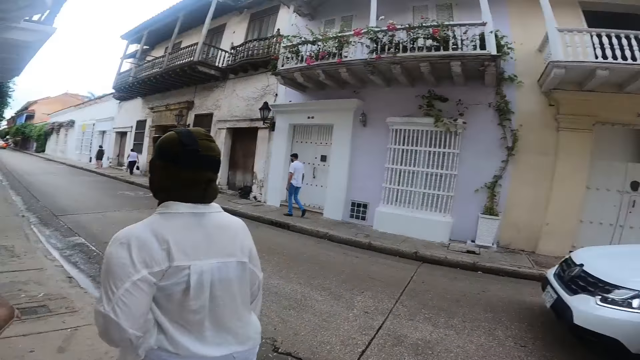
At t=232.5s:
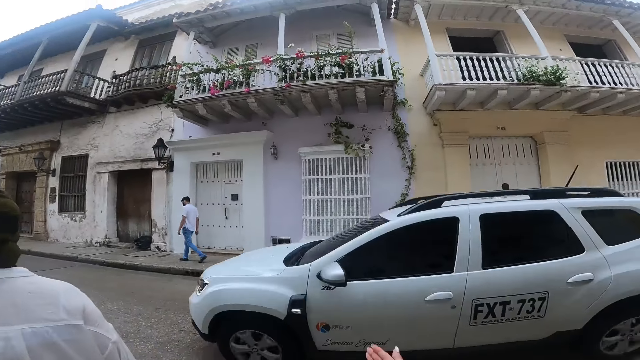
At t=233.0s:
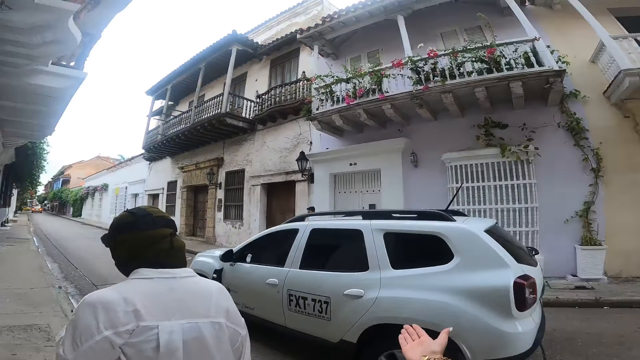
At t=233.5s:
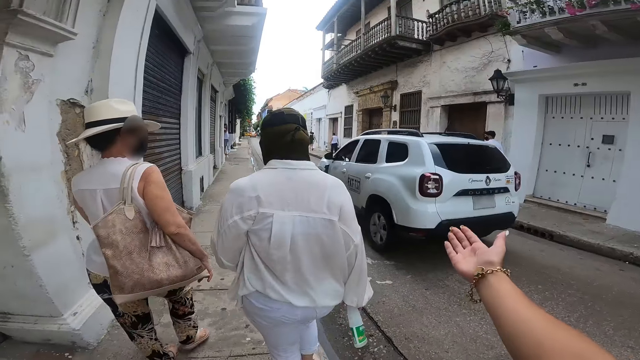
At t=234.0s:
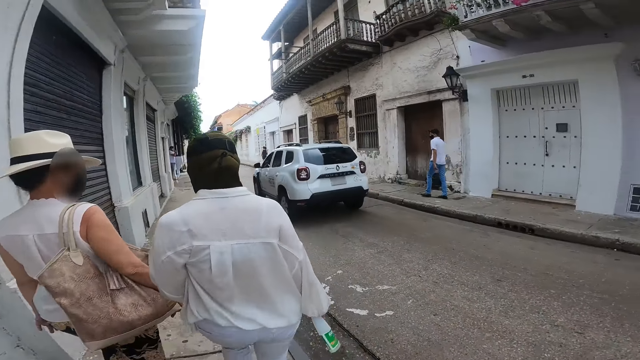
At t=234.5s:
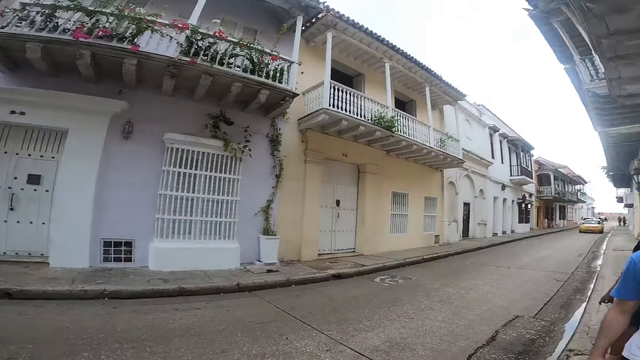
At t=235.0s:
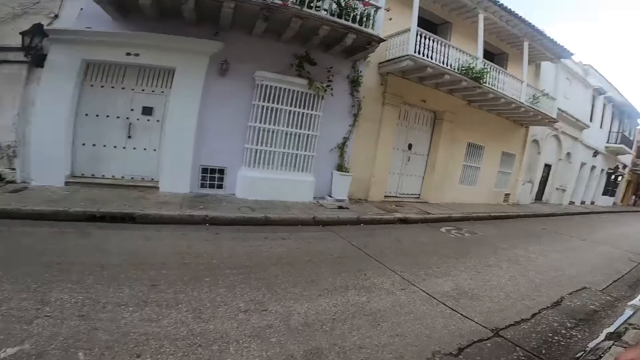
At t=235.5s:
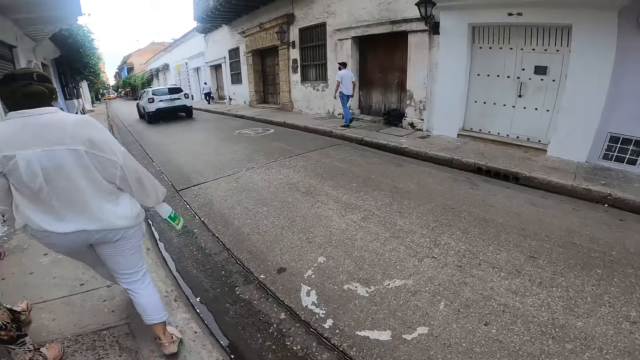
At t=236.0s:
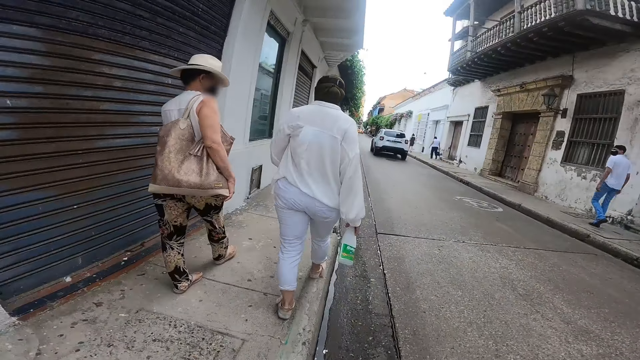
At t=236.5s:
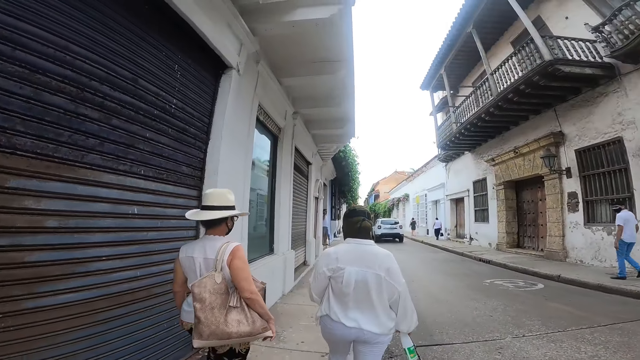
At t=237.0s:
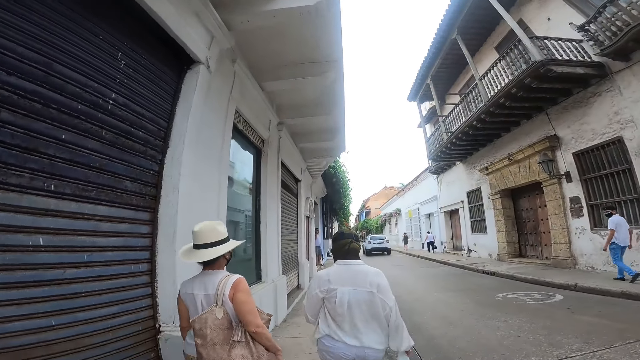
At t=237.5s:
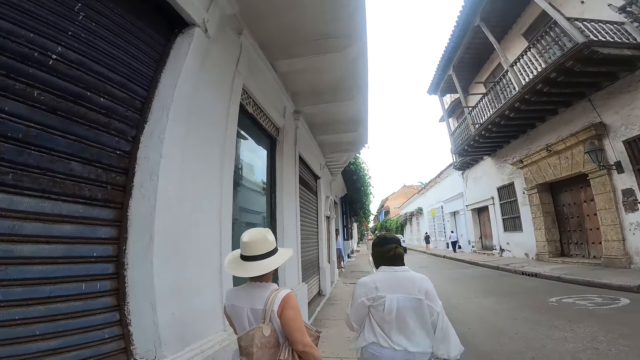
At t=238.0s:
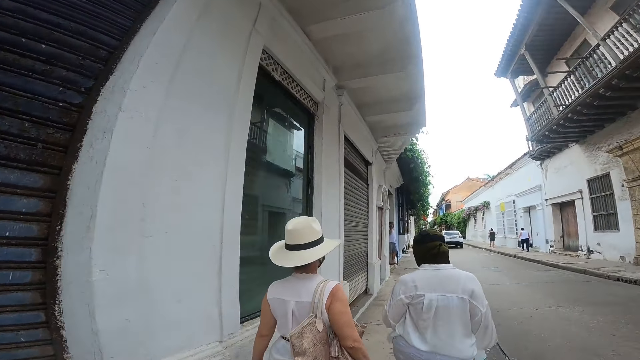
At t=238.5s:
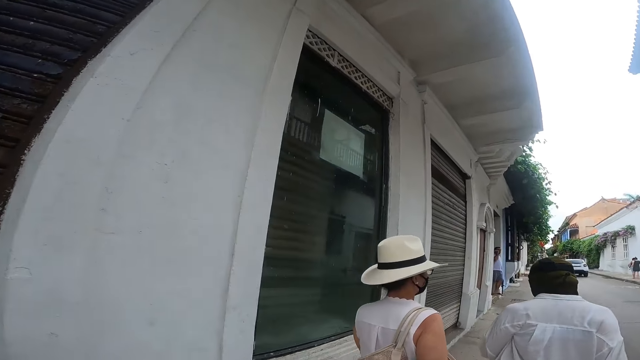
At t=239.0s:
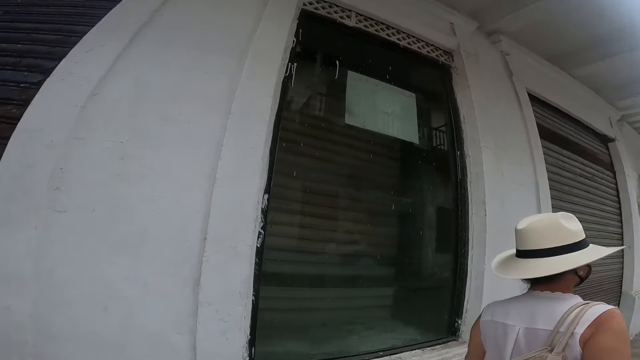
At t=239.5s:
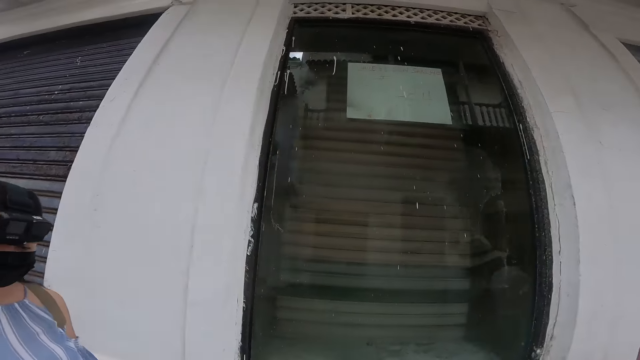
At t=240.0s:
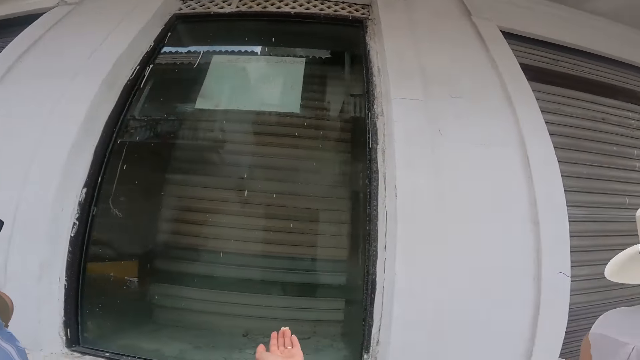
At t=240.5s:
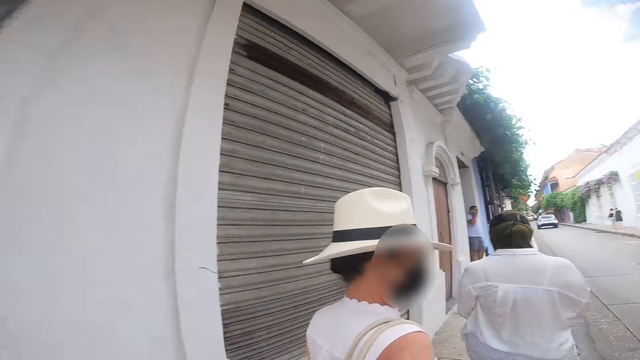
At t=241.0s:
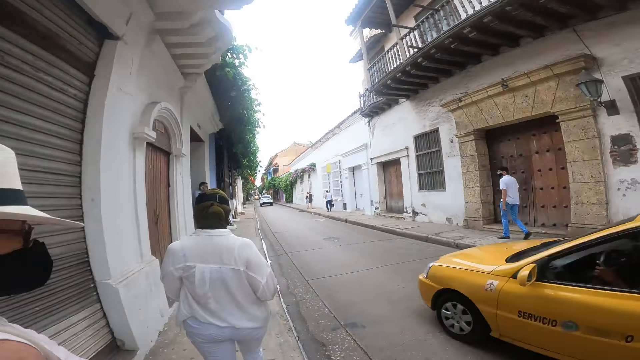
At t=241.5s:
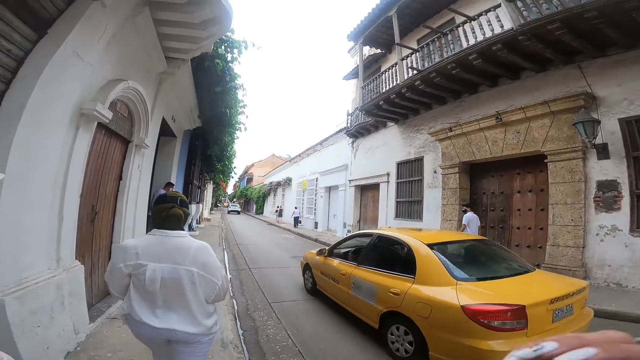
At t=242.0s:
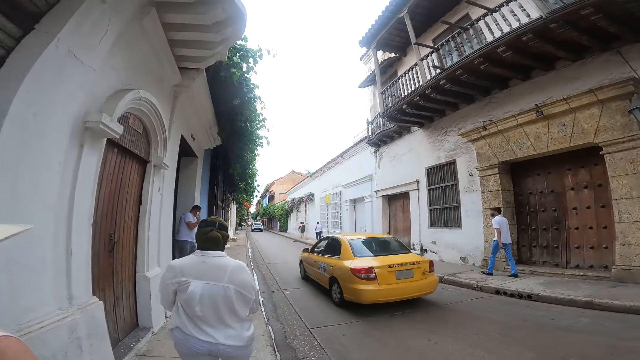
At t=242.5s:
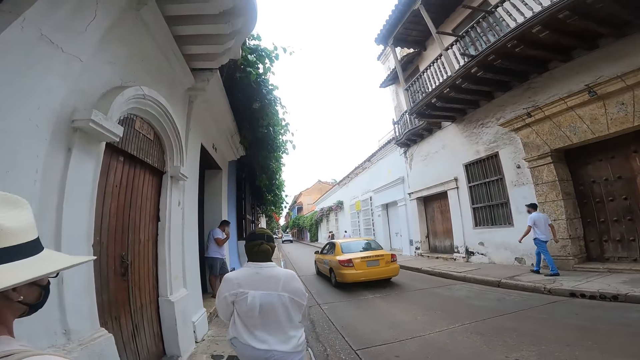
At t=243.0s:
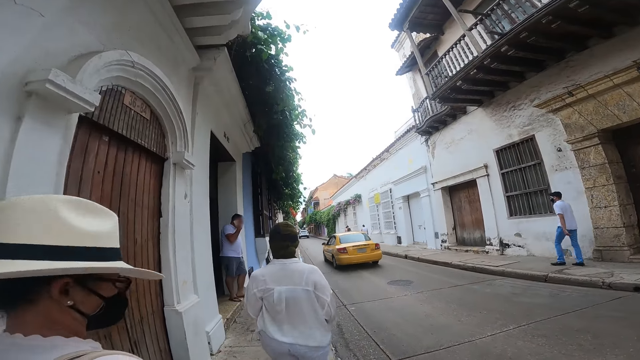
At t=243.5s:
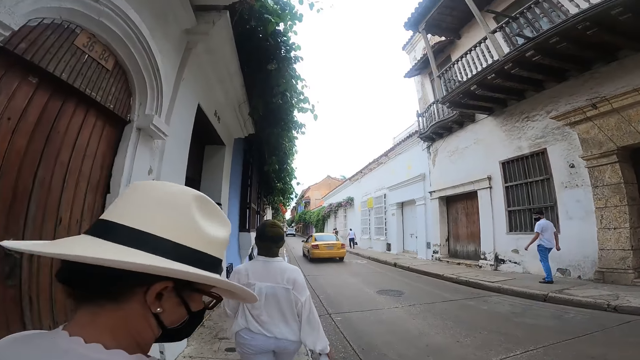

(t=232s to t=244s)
A white jeep drives past the camera wearer on the road. A yellow car drives past the camera wearer on the road.

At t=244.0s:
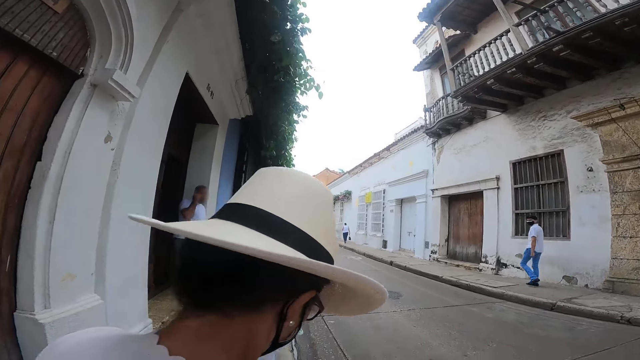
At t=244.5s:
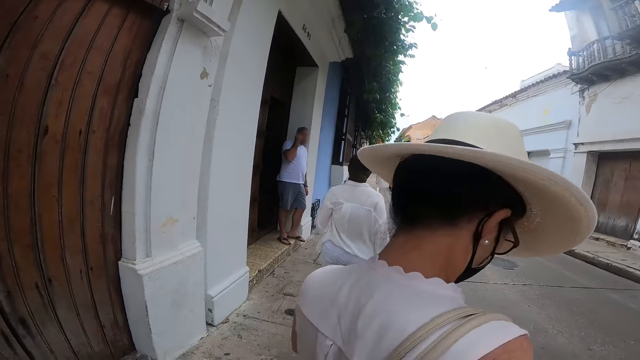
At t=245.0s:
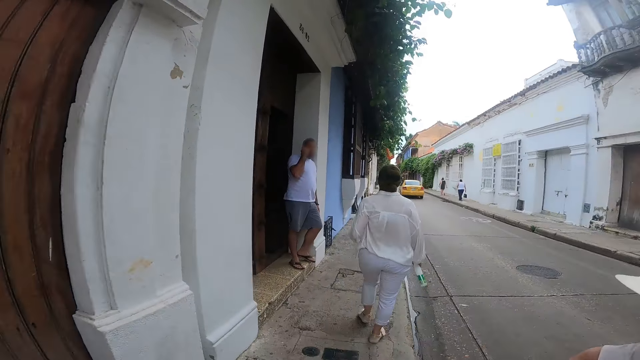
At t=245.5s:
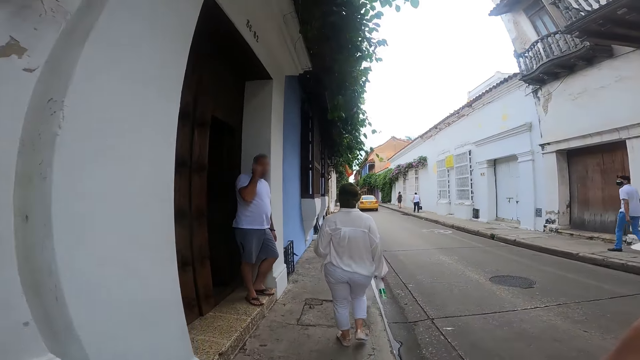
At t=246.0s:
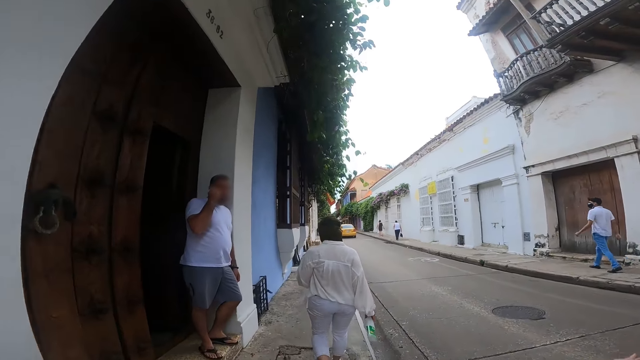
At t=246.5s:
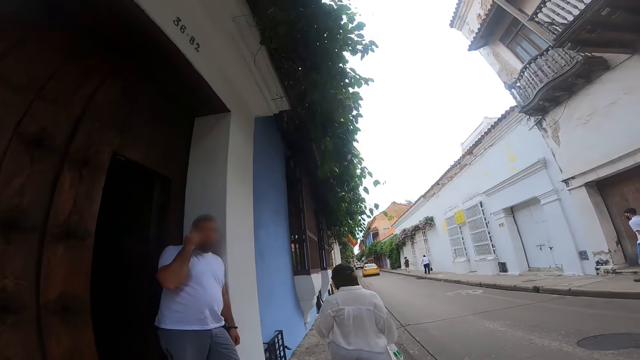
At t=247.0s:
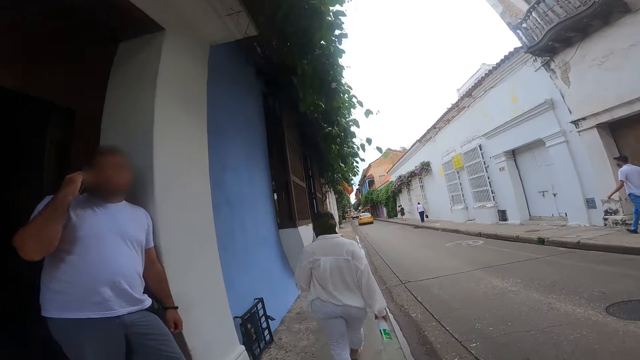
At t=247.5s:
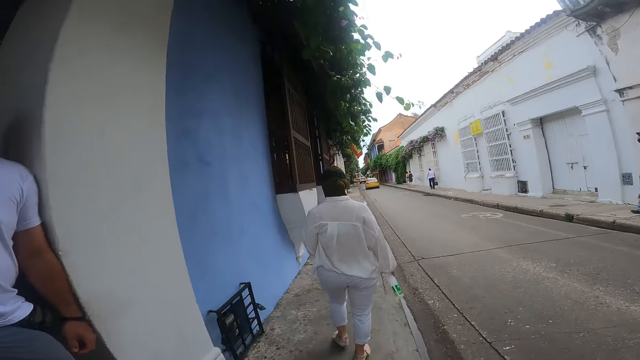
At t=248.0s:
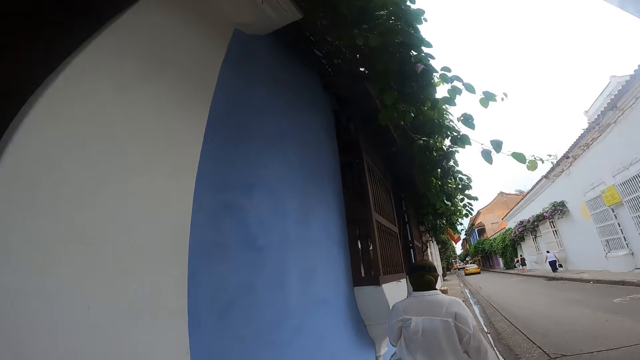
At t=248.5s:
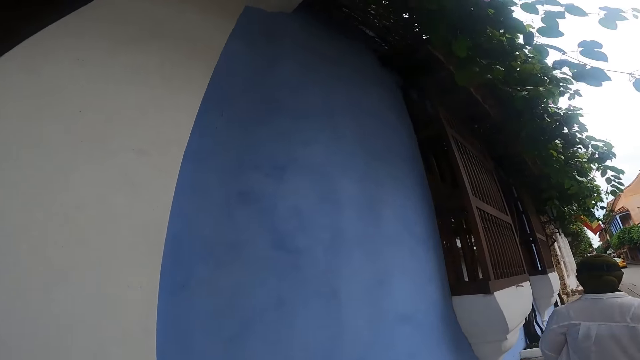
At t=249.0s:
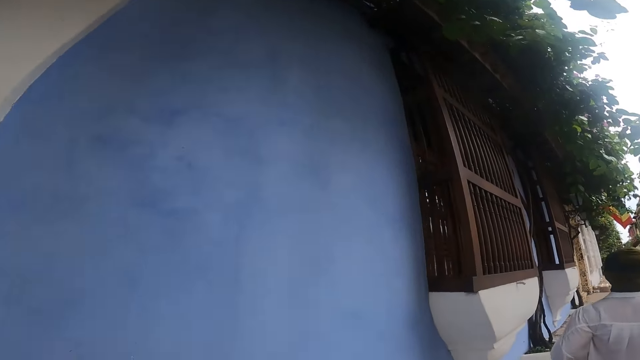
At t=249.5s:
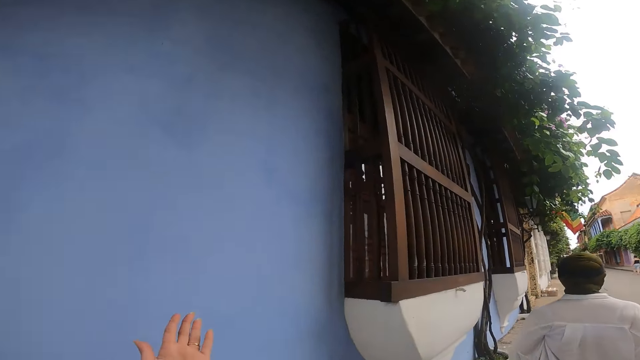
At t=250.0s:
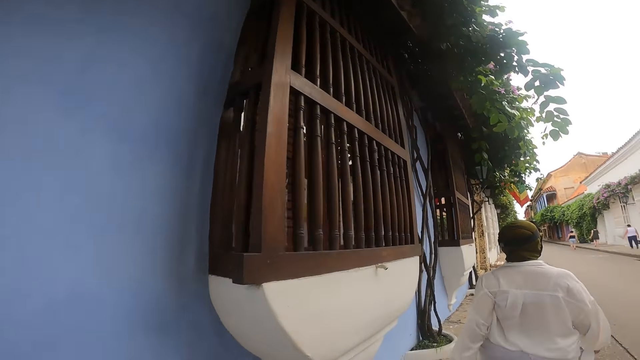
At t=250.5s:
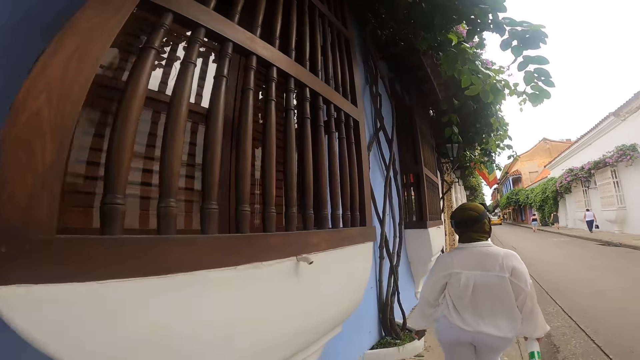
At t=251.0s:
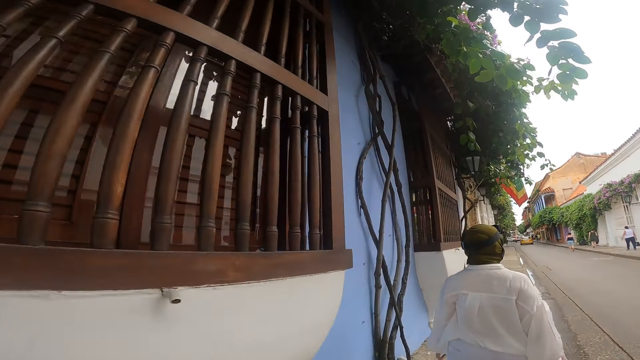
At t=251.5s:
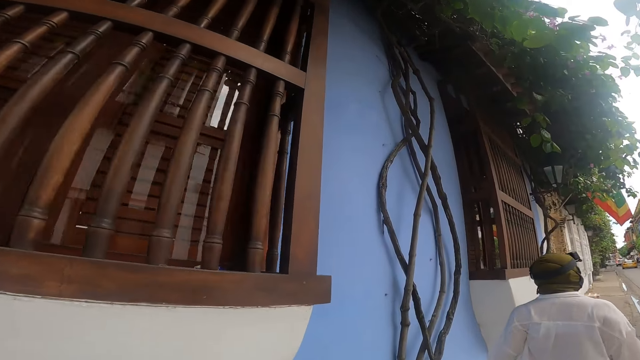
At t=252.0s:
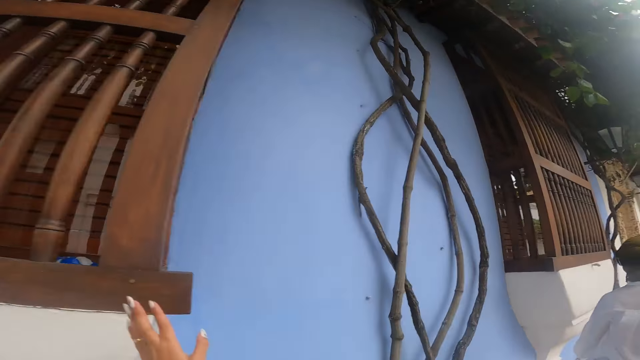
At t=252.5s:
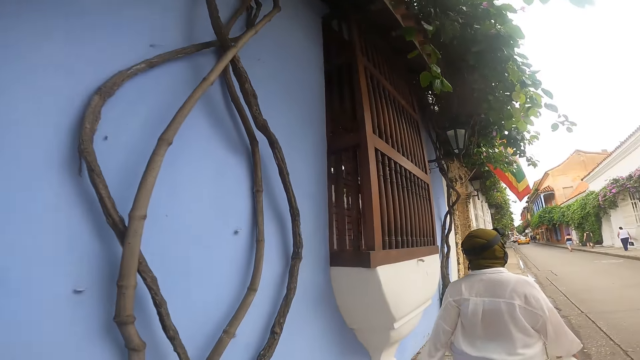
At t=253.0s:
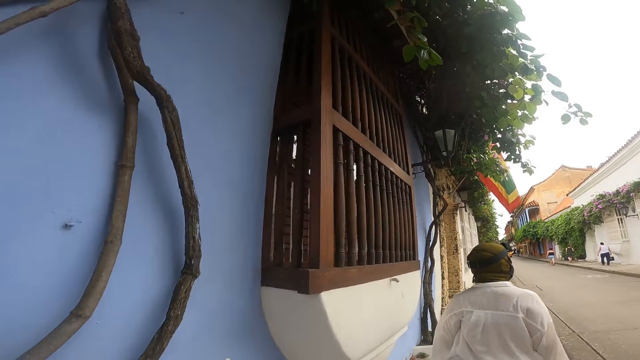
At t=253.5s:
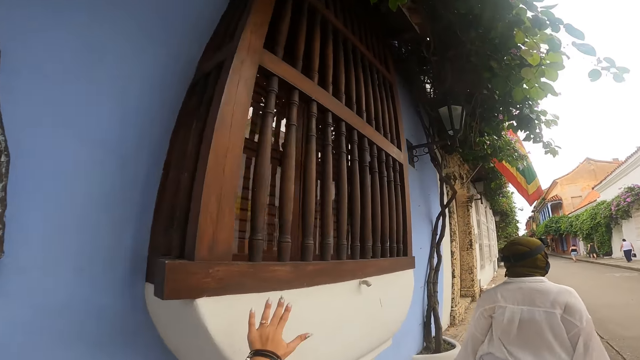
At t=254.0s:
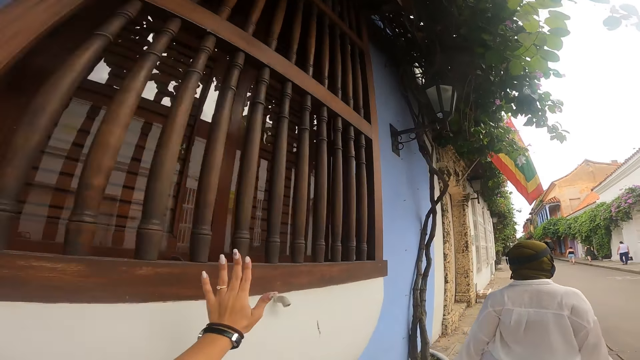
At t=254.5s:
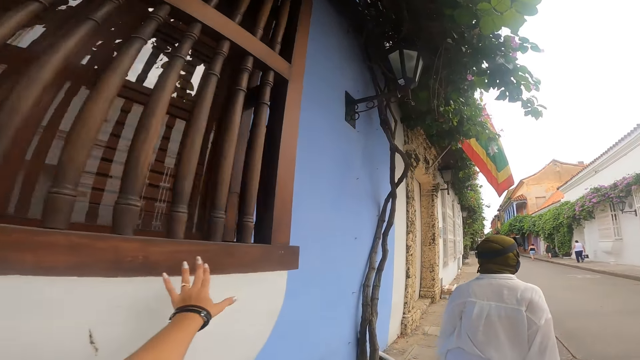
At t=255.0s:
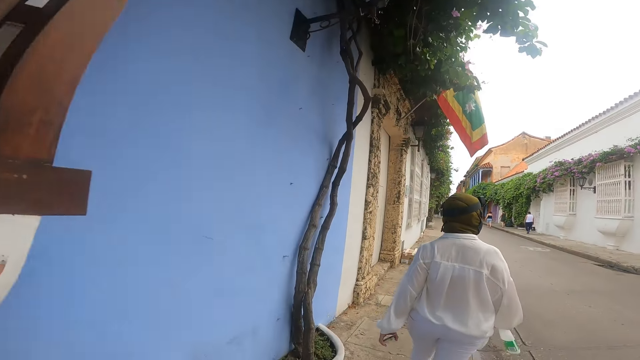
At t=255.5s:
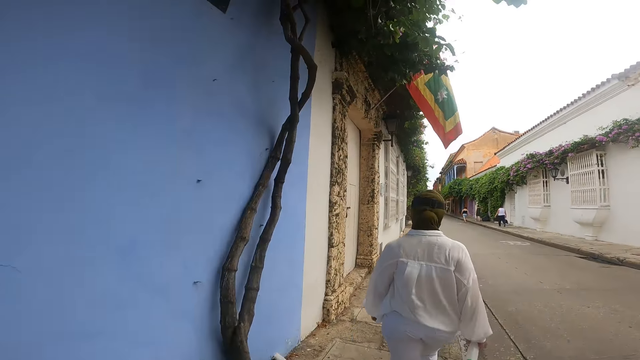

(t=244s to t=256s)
The woman walks on the road. The camera wearer touches a window frame on a wall with her left hand.
